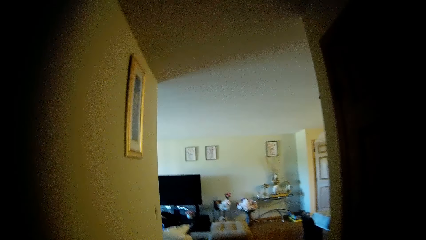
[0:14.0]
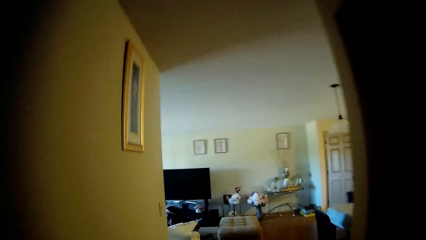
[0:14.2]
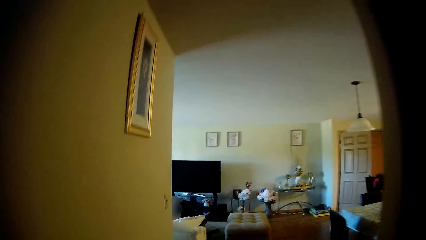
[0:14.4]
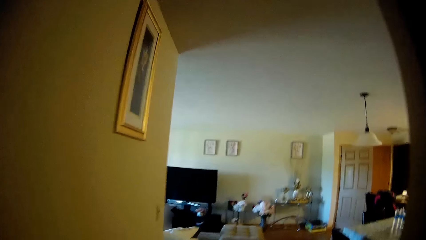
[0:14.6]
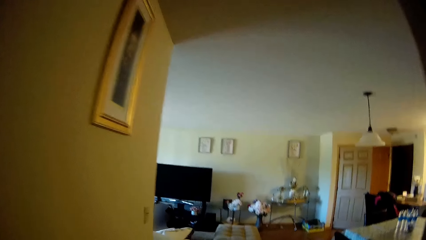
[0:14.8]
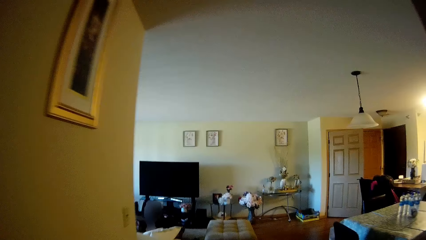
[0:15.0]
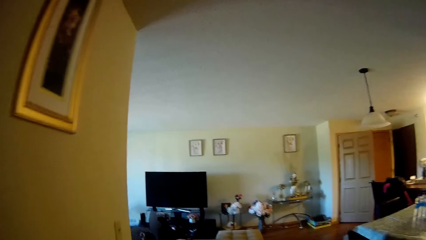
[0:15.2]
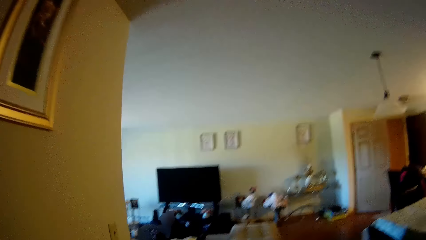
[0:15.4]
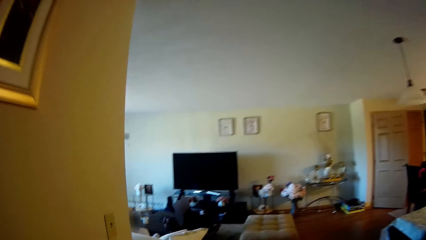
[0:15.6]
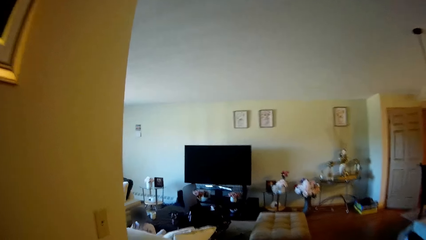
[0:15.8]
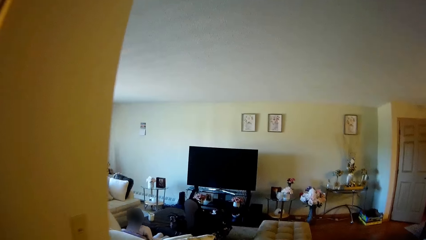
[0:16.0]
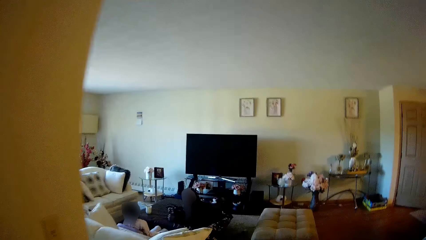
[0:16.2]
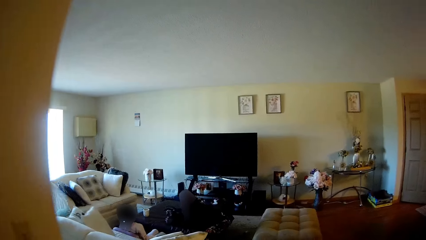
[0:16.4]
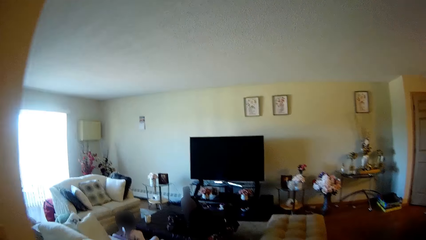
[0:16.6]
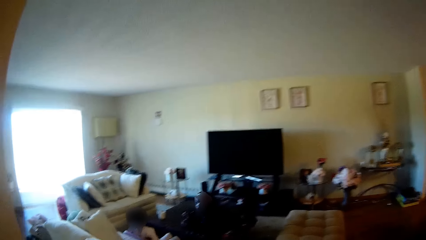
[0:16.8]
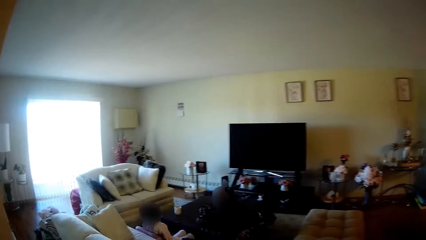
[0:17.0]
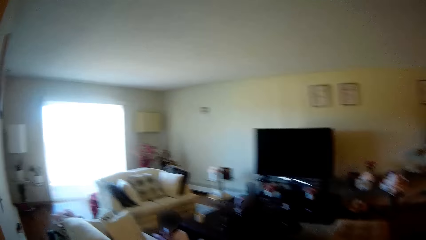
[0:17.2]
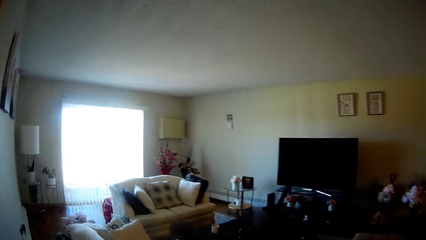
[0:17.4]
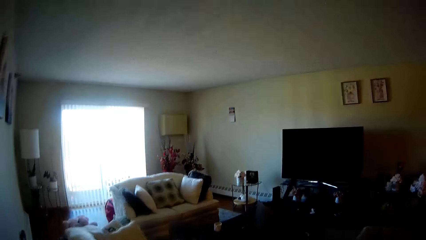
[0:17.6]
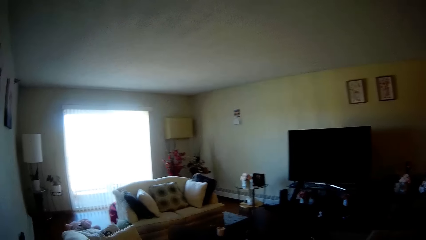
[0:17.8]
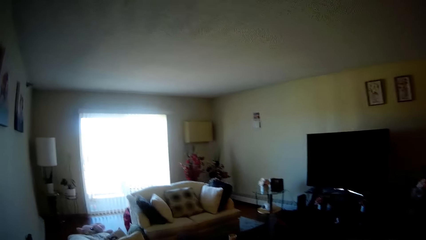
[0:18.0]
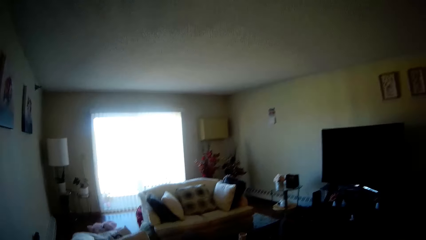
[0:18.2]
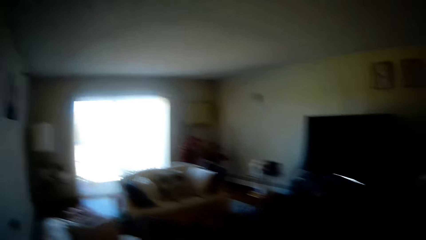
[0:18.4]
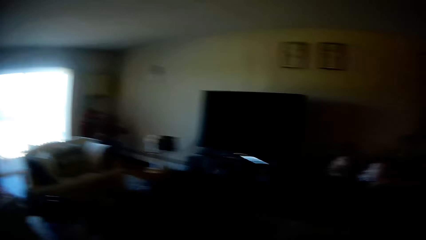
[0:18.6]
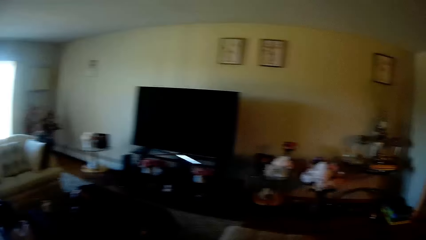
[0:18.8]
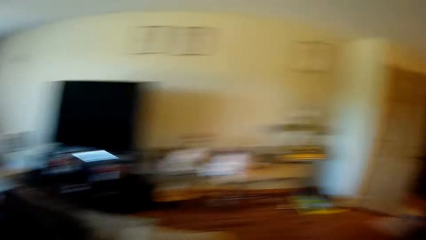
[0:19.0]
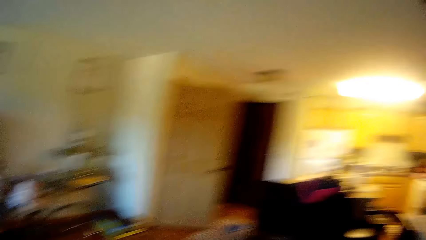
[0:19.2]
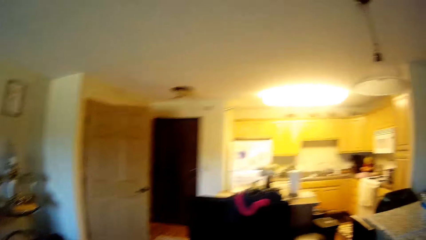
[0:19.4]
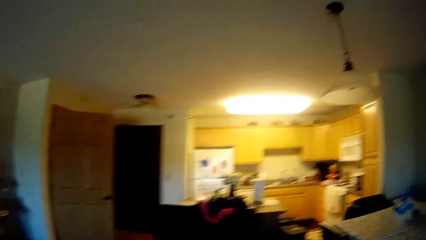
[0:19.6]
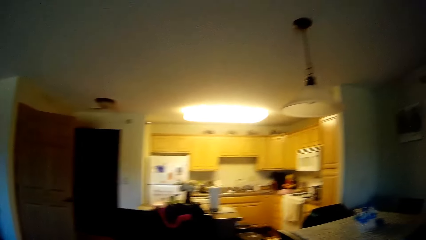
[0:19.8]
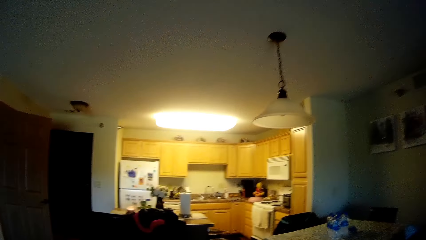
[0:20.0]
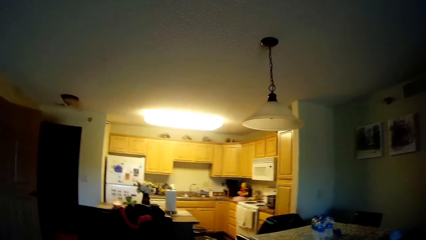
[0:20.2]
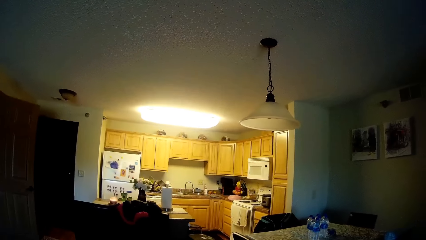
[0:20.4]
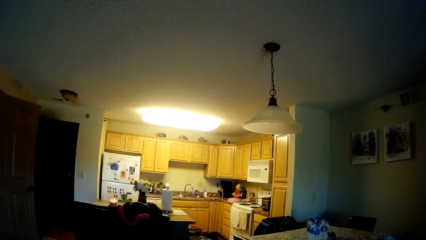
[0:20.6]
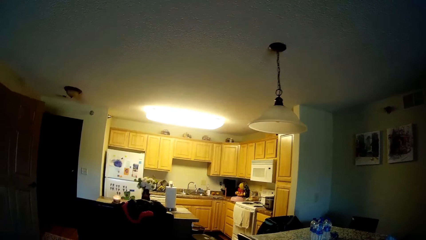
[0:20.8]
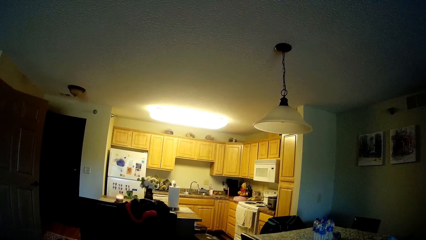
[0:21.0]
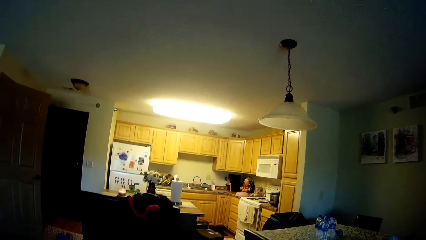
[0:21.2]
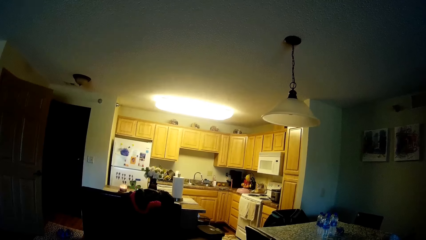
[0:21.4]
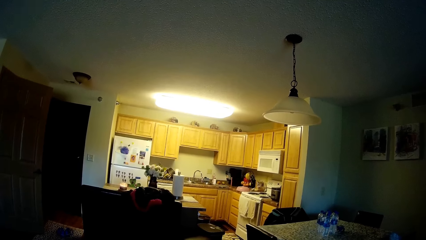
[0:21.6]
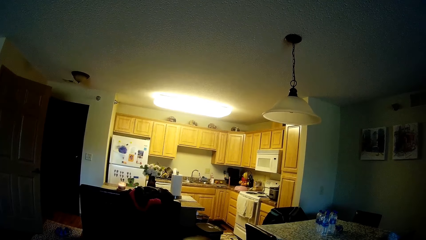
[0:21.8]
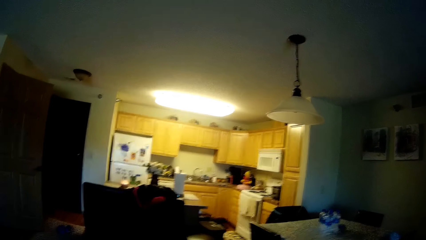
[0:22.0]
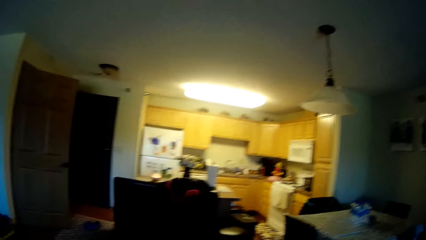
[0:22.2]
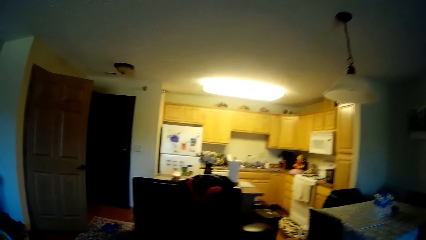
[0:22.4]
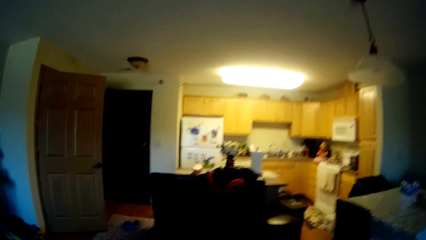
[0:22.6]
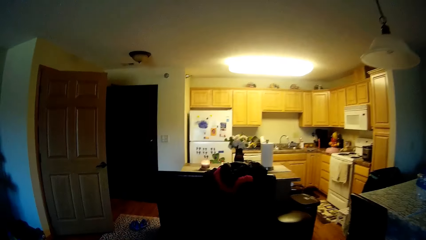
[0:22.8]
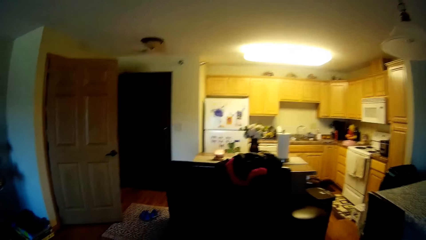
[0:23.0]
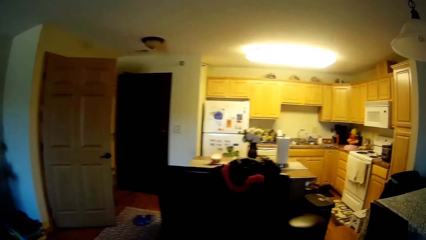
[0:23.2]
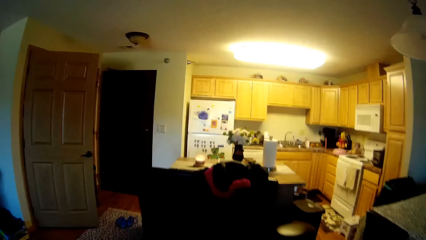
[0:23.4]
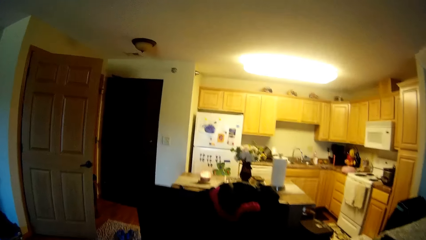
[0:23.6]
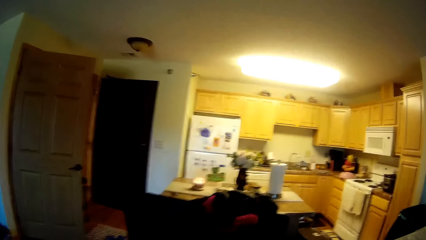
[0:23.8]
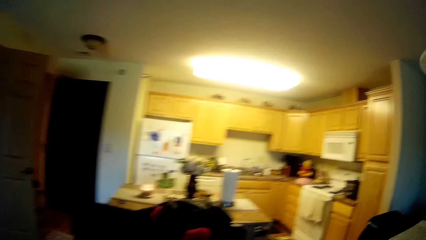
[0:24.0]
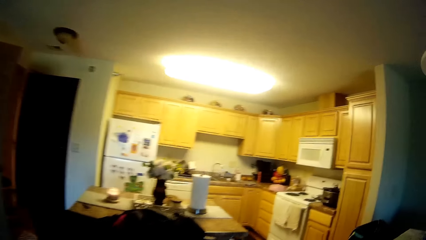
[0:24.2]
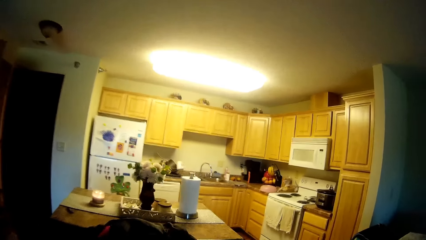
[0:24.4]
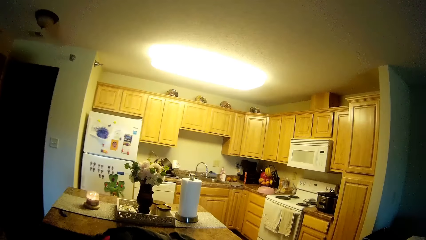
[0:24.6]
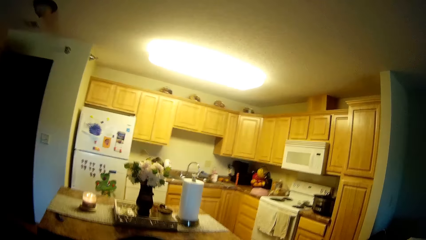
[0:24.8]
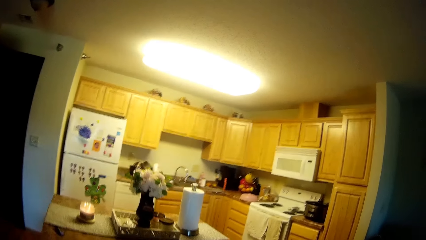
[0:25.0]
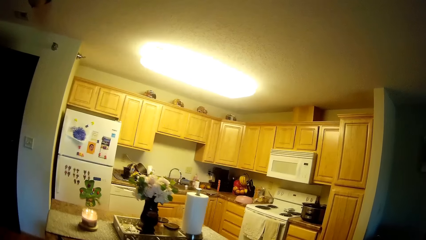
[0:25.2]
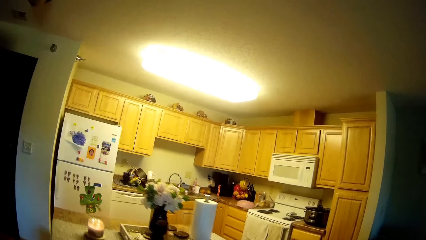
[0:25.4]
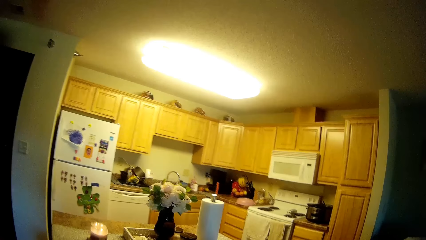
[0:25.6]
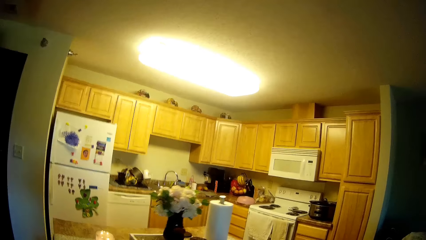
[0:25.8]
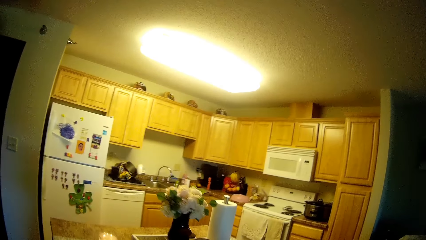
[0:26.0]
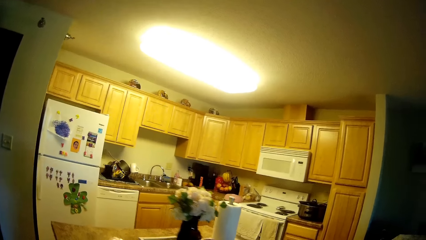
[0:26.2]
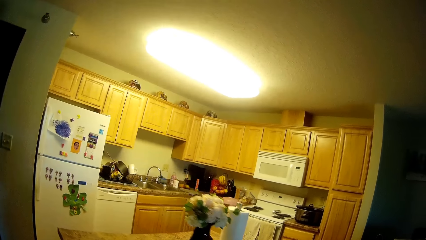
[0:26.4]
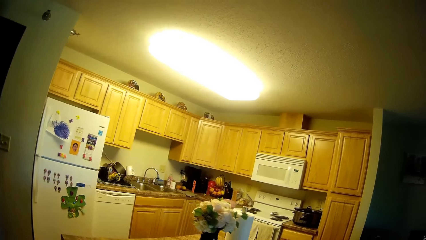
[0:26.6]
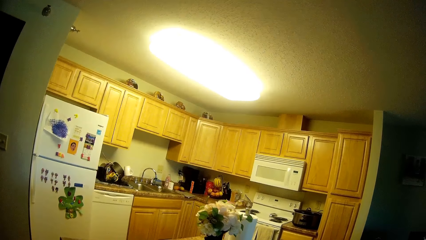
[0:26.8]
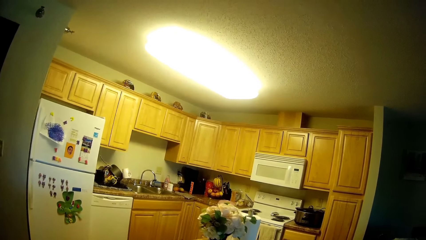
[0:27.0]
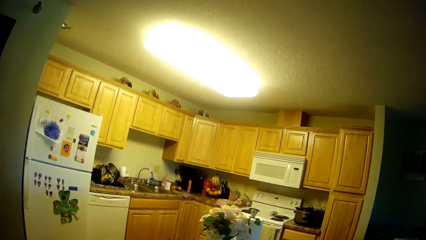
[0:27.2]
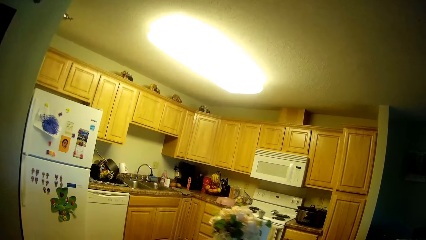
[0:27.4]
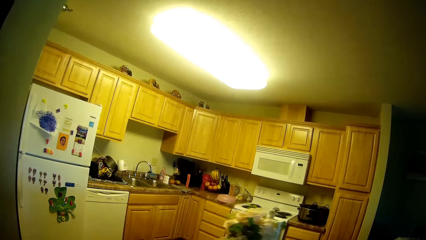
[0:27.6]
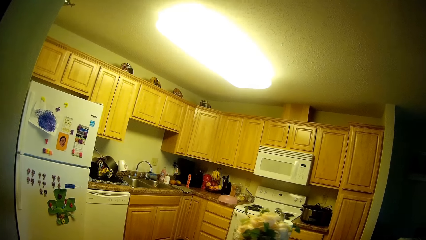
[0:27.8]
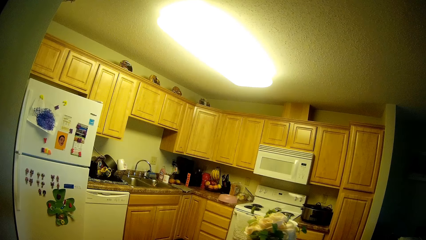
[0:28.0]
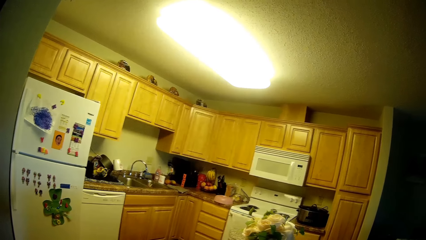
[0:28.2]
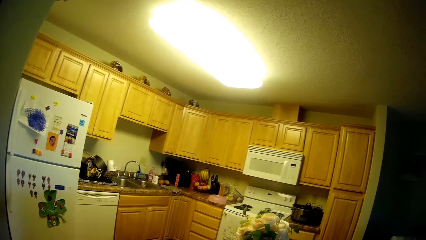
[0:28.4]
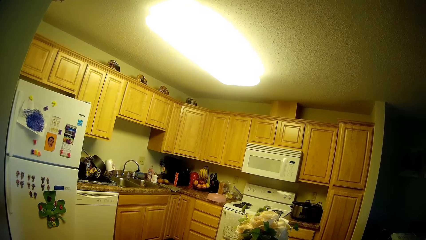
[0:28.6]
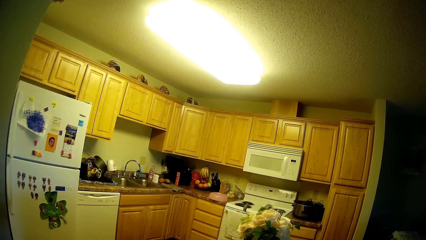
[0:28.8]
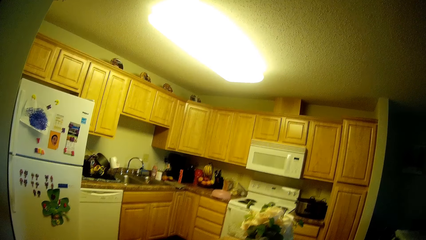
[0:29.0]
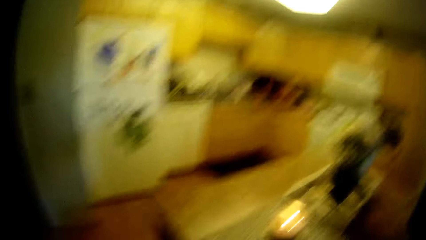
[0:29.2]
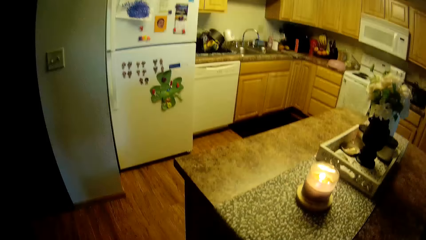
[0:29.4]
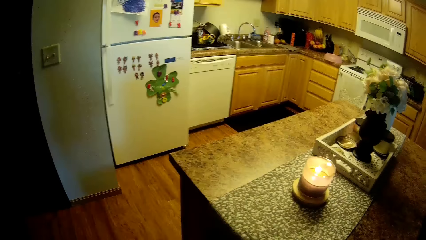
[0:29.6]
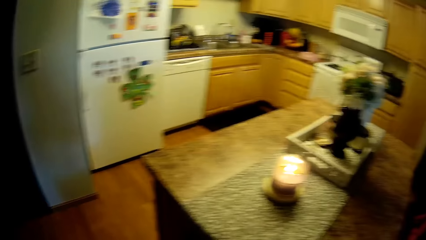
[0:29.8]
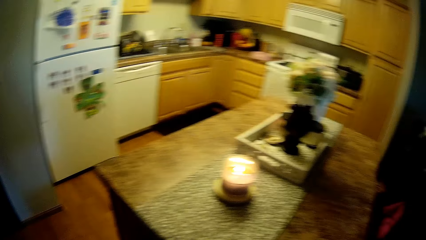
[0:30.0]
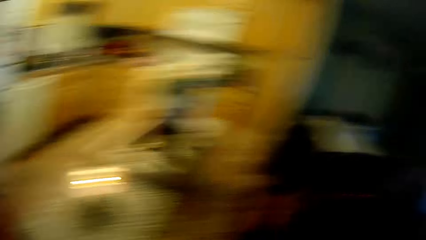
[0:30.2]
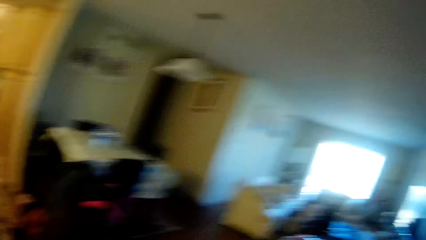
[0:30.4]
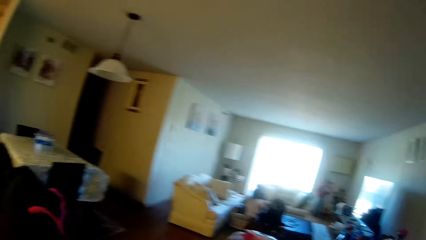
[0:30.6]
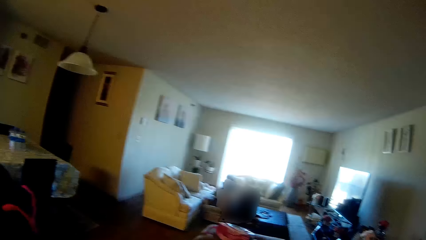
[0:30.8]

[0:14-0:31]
The camera wearer walks into a living room. They interact with a child and another child while he looks around.
